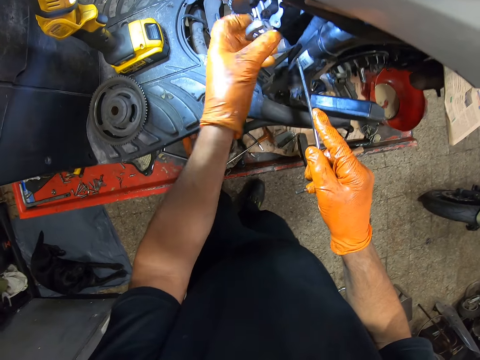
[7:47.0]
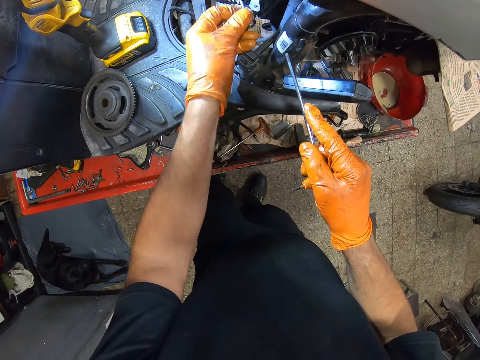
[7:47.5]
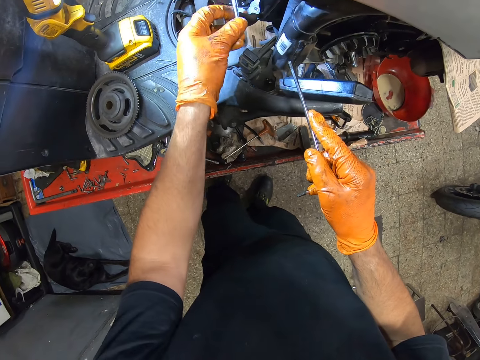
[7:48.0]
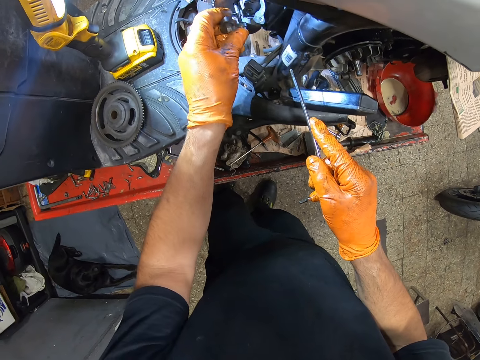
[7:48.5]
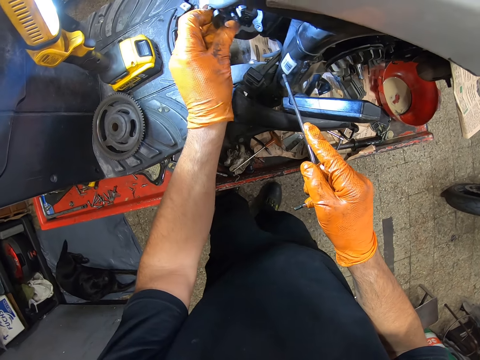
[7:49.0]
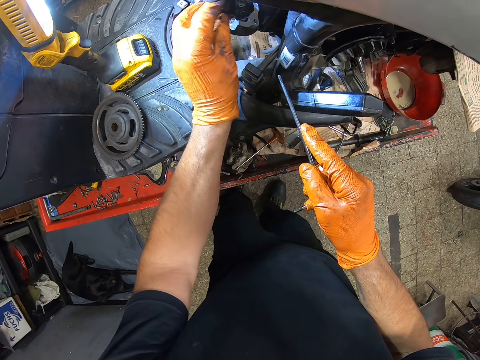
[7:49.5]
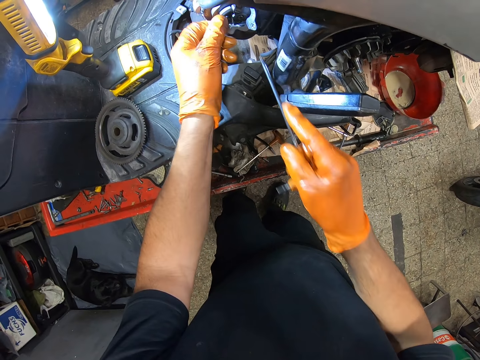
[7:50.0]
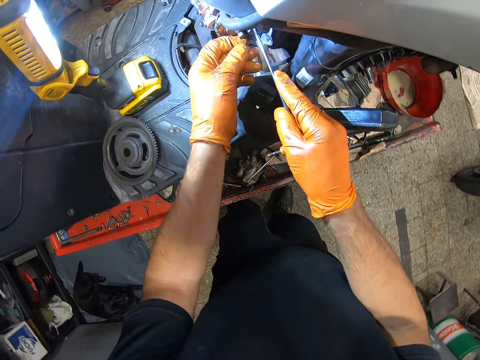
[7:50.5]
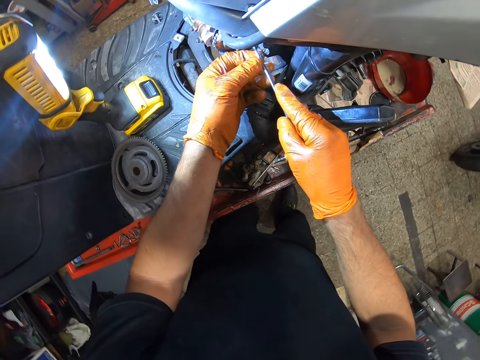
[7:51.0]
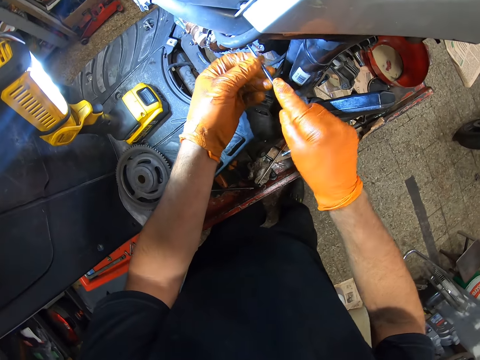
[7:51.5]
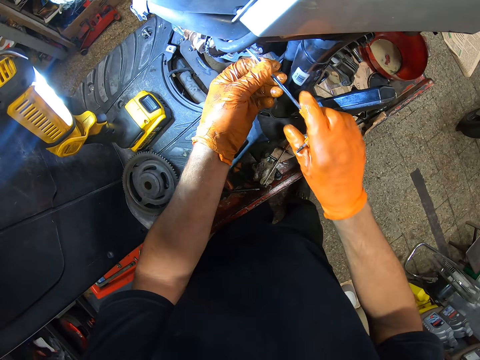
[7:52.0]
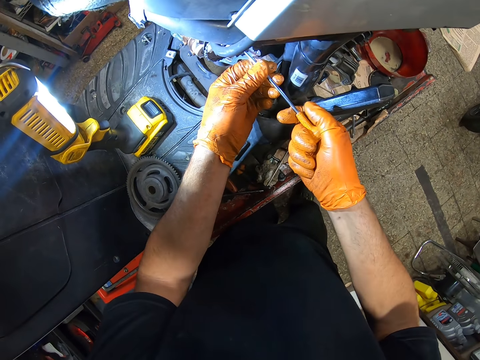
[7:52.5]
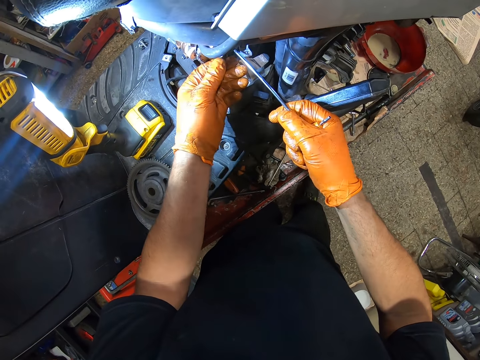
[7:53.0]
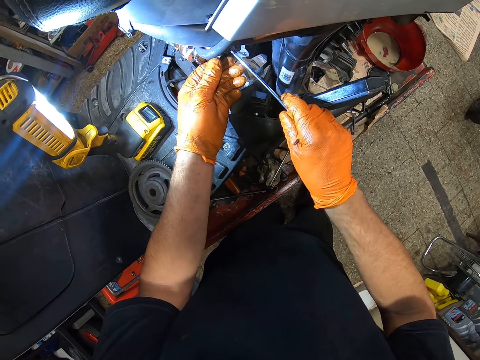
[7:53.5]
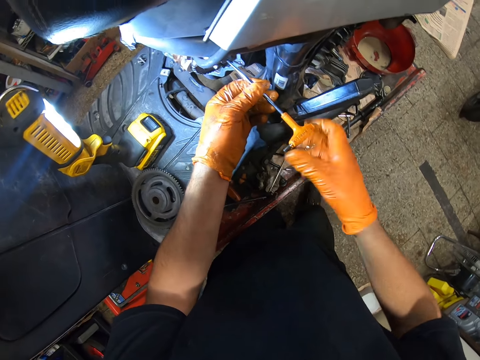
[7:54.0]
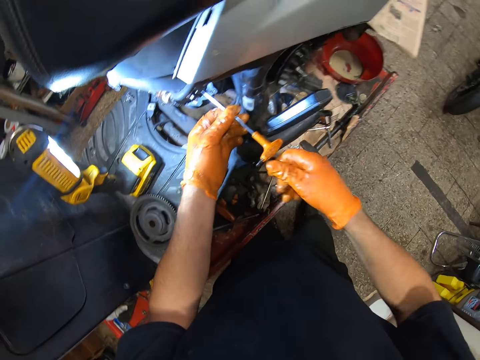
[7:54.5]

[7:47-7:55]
The camera wearer removes something from the motorcycle. They fit something in the motorcycle. They tighten a bolt using a screwdriver.
